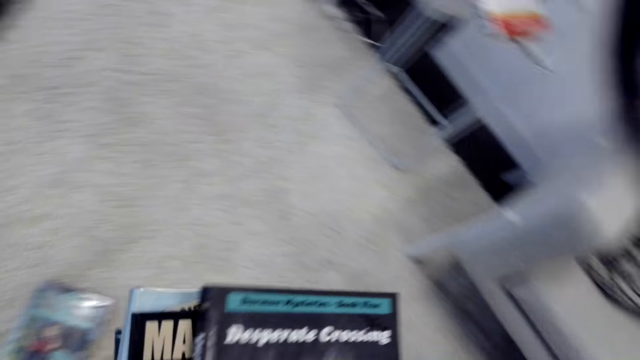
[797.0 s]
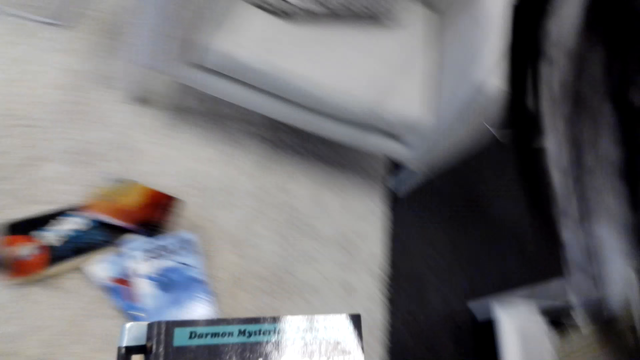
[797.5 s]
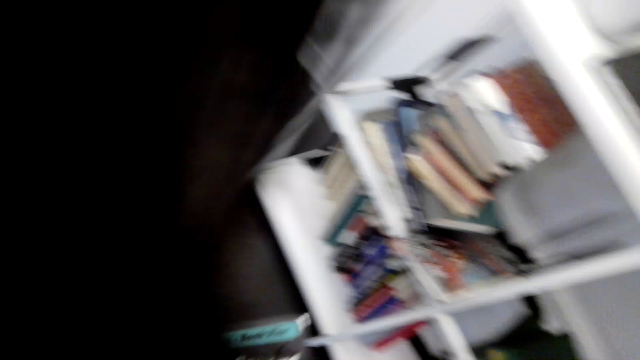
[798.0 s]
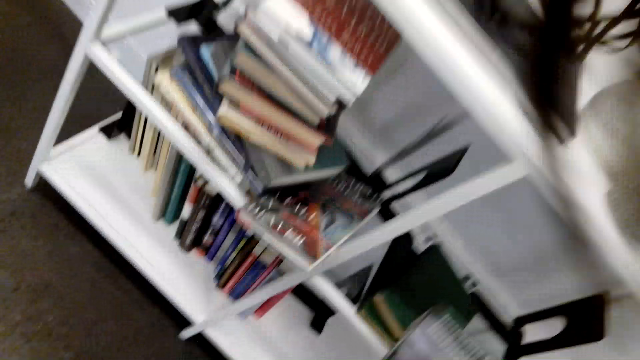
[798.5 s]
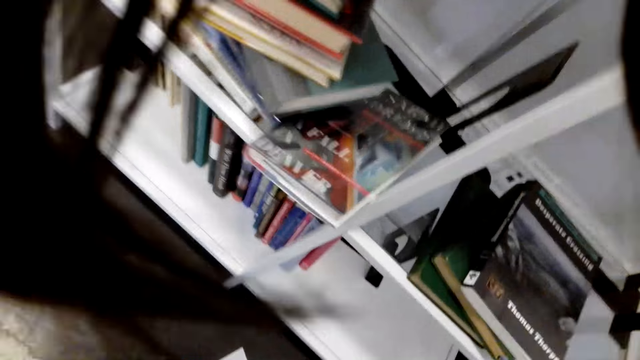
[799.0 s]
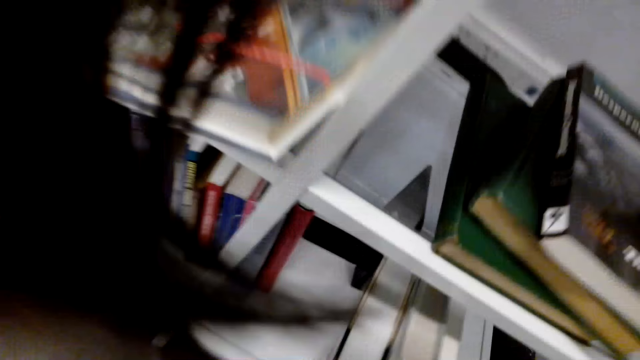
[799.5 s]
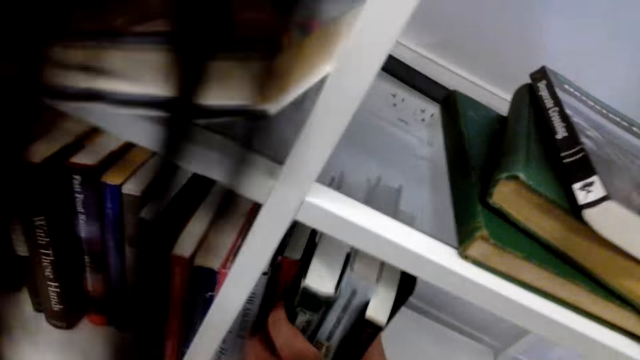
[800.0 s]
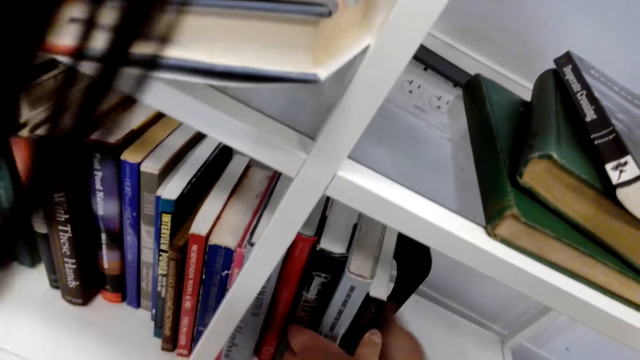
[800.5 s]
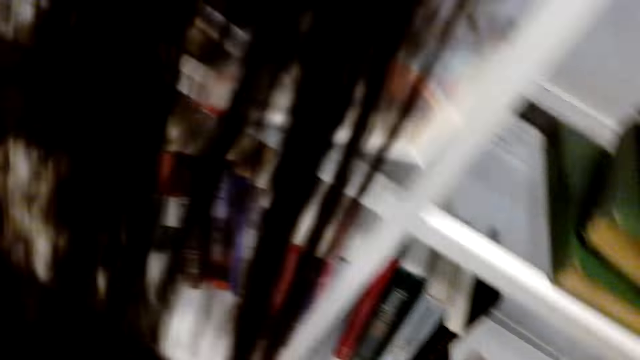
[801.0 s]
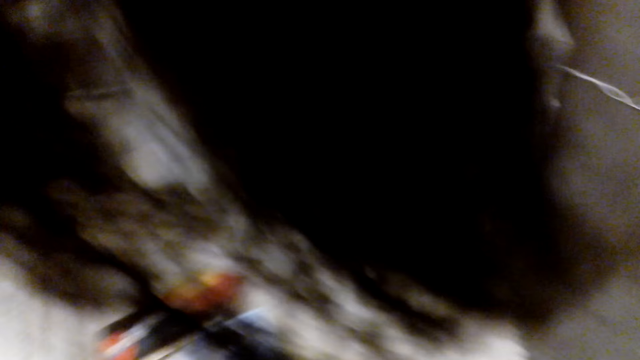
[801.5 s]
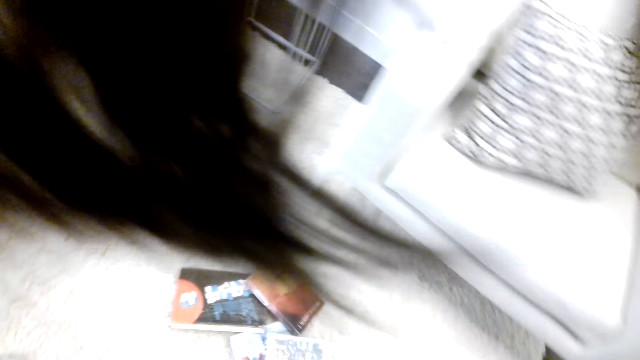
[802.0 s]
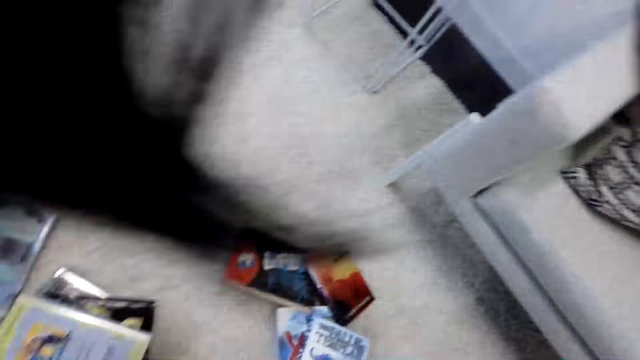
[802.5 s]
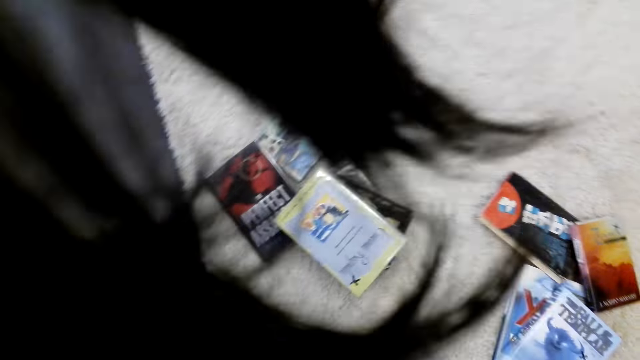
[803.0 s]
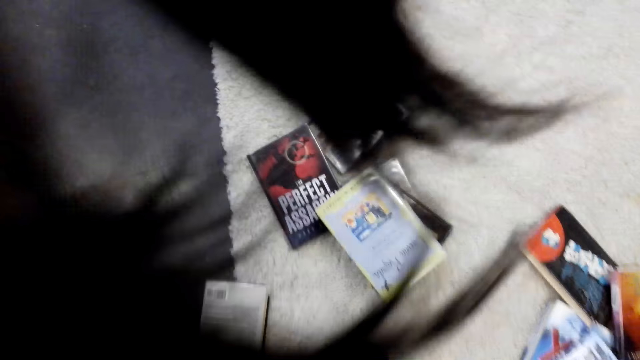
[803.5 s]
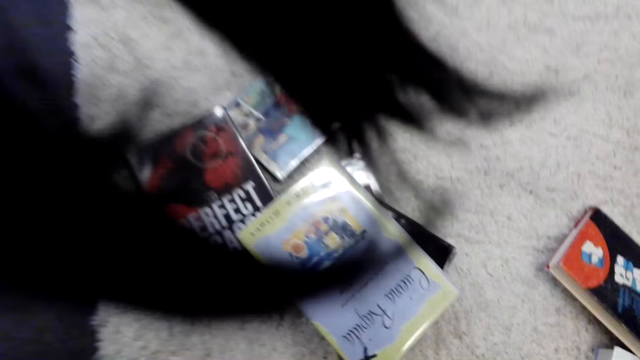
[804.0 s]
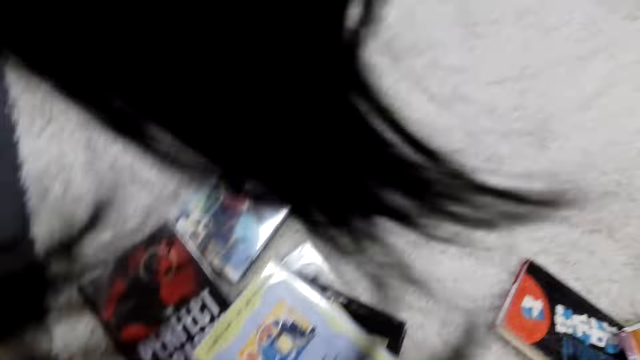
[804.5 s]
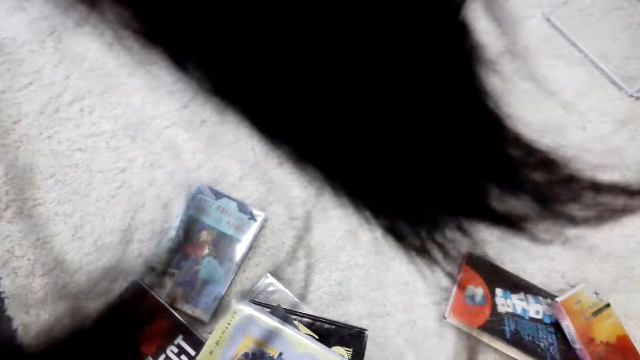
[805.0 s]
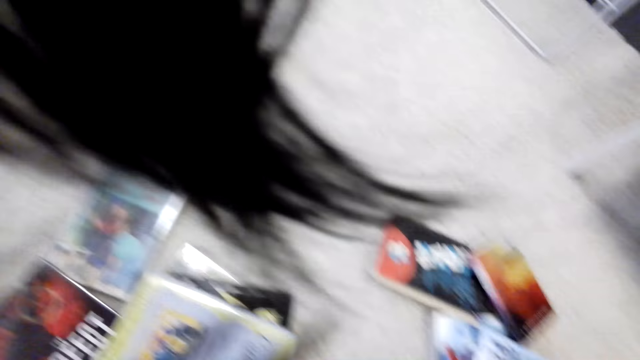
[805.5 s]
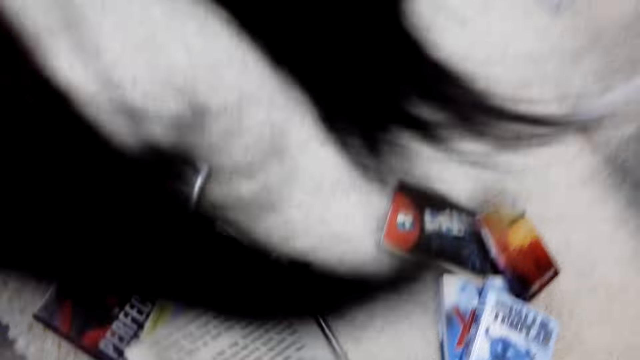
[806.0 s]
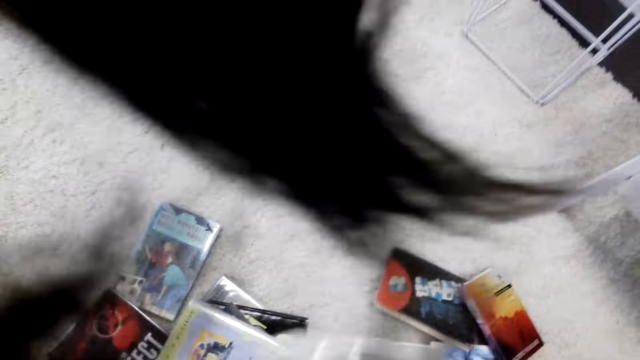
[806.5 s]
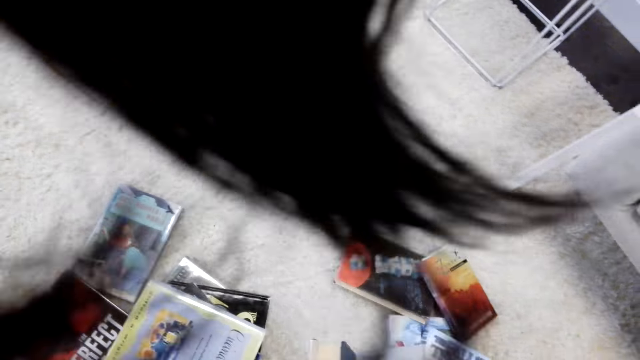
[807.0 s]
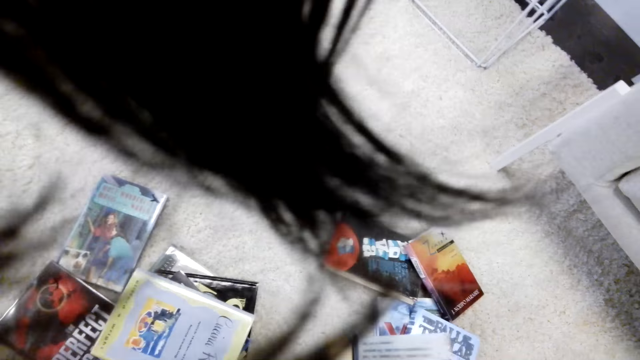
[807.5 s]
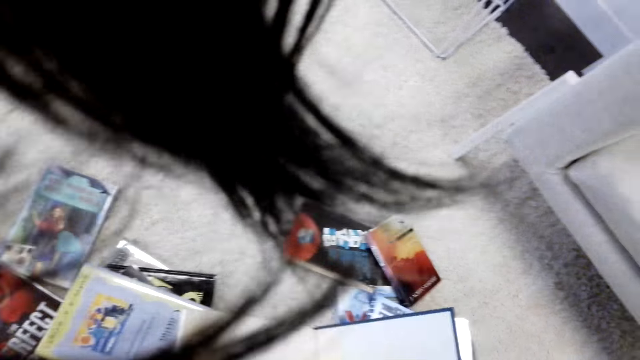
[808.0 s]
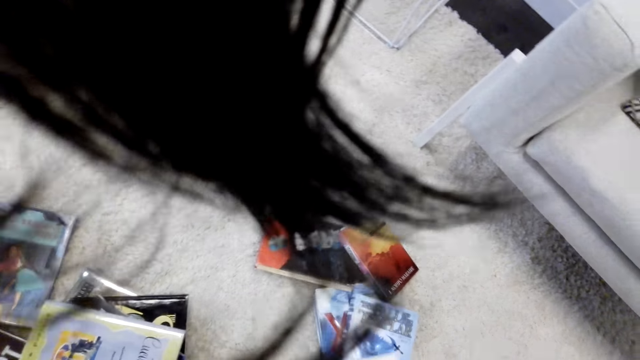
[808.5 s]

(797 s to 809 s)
The camera wearer puts the books in the shelf. They take the books from the floor and lift the books.

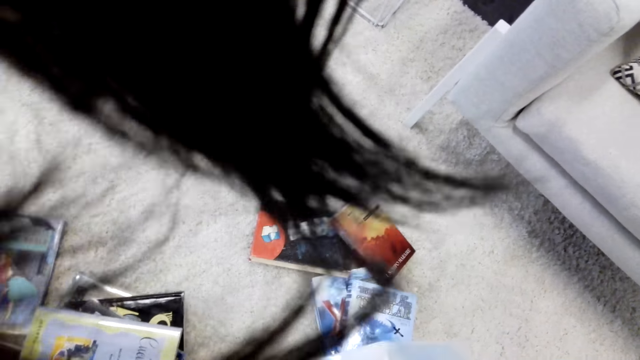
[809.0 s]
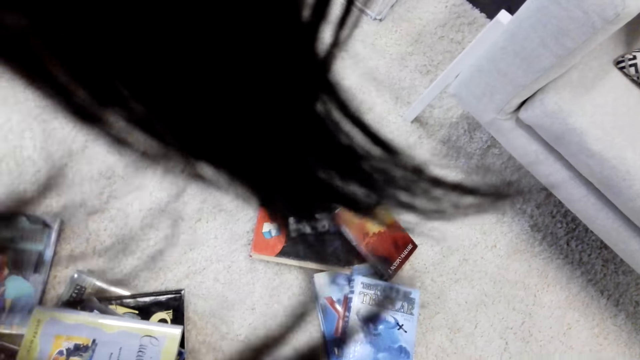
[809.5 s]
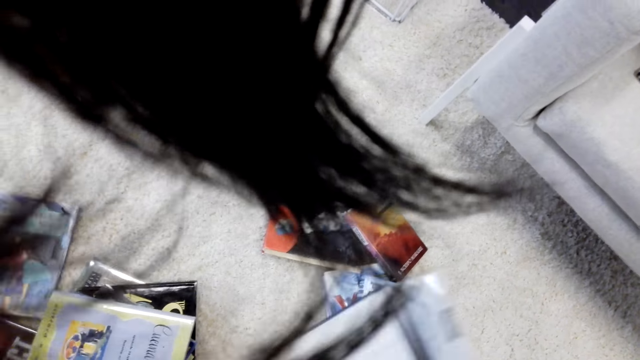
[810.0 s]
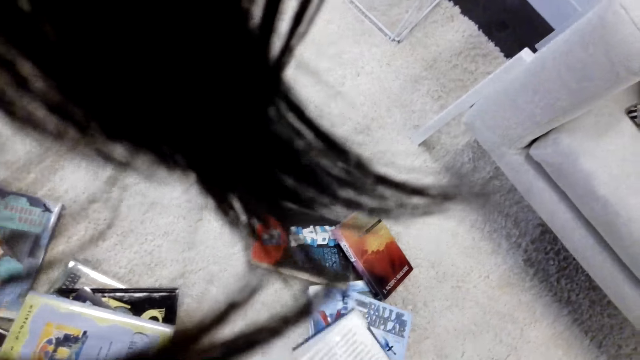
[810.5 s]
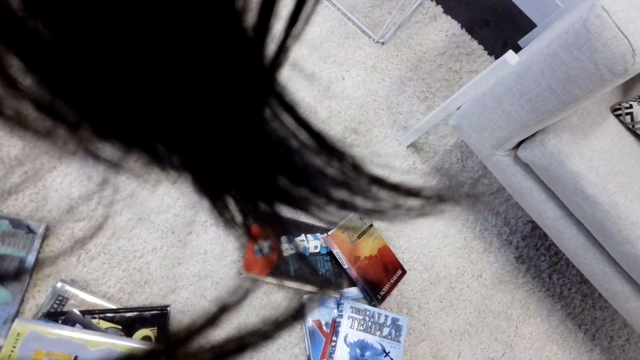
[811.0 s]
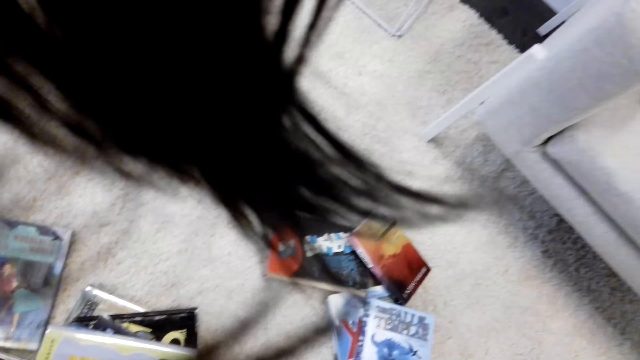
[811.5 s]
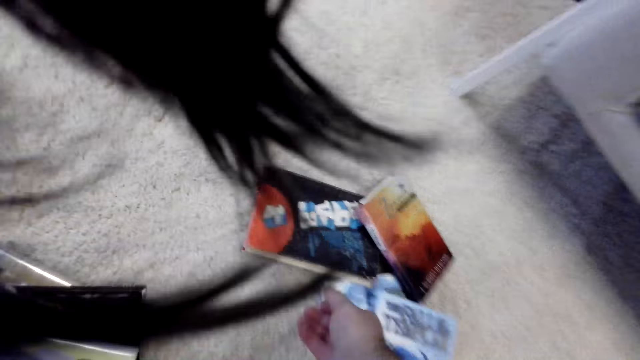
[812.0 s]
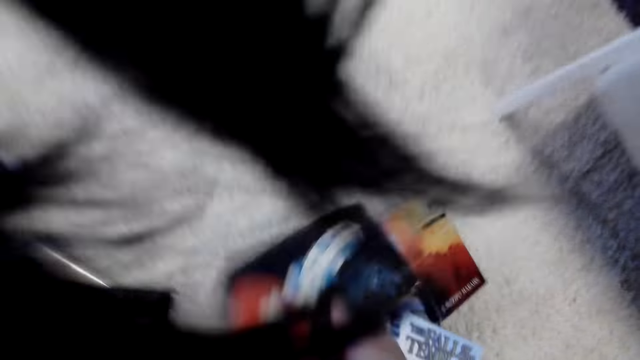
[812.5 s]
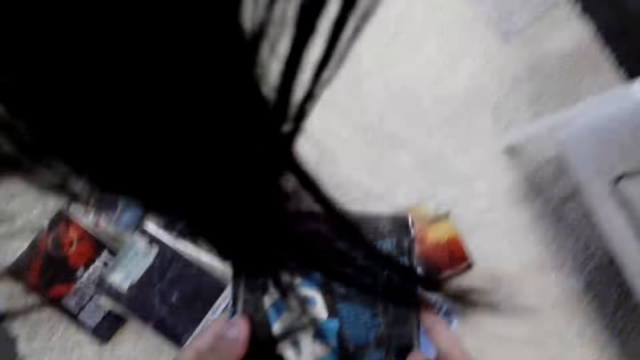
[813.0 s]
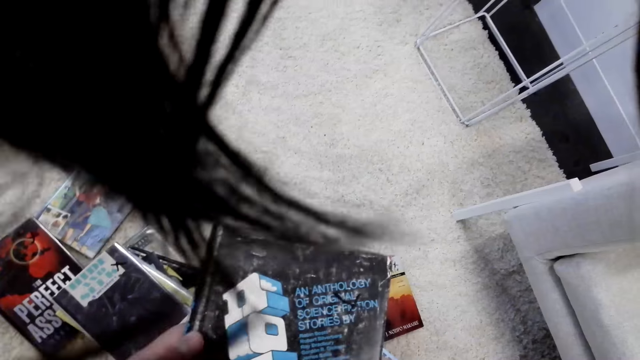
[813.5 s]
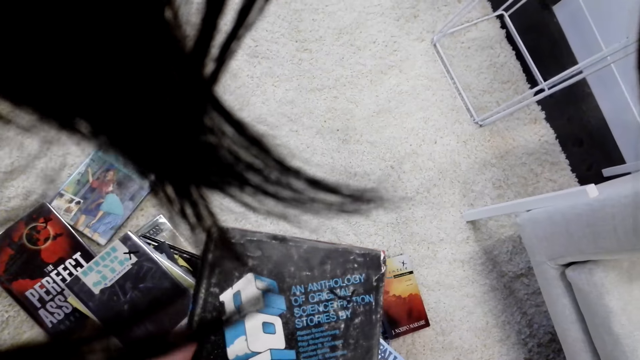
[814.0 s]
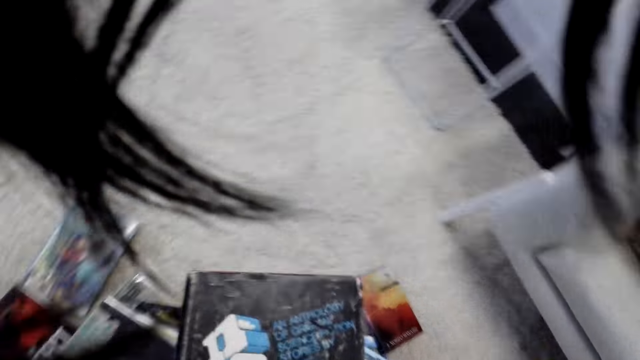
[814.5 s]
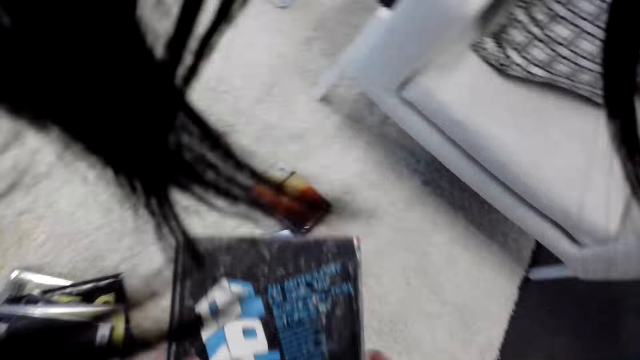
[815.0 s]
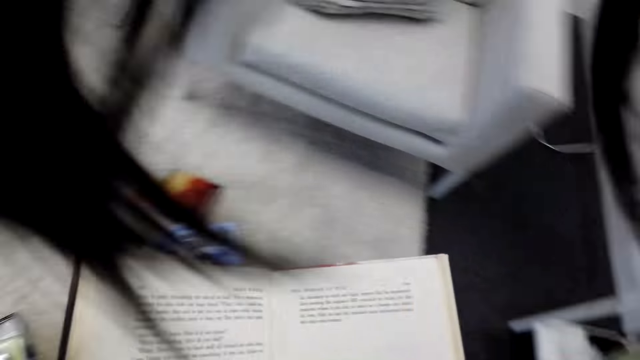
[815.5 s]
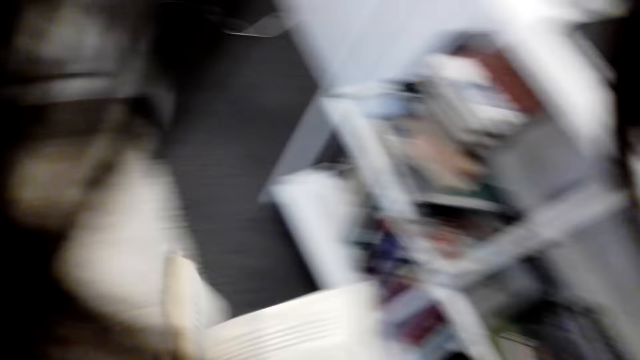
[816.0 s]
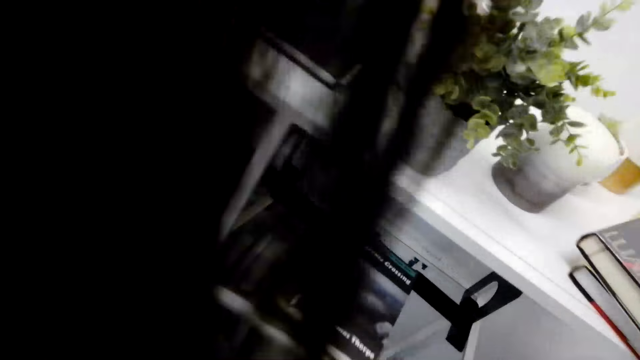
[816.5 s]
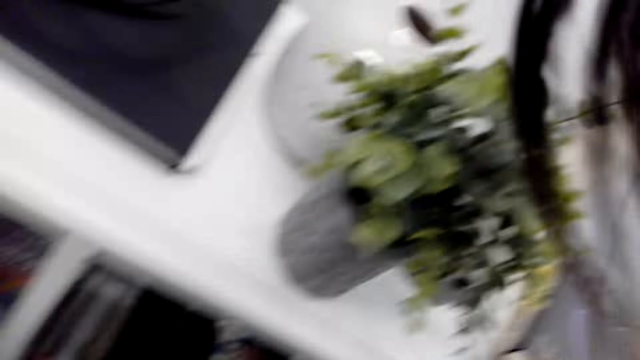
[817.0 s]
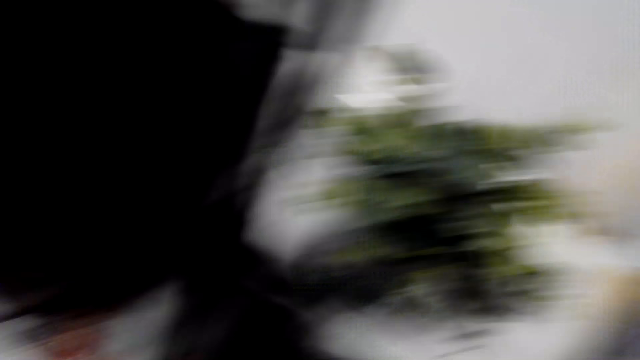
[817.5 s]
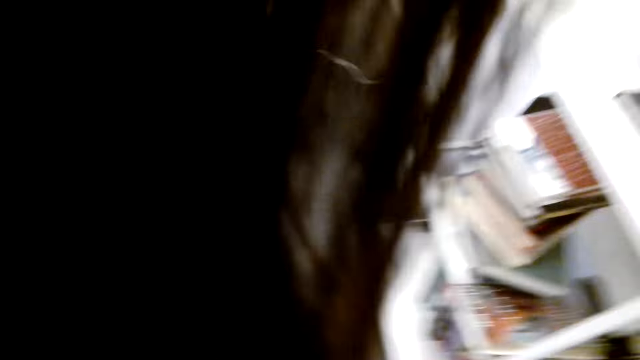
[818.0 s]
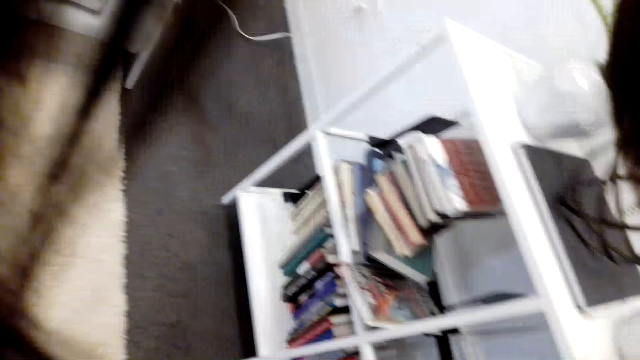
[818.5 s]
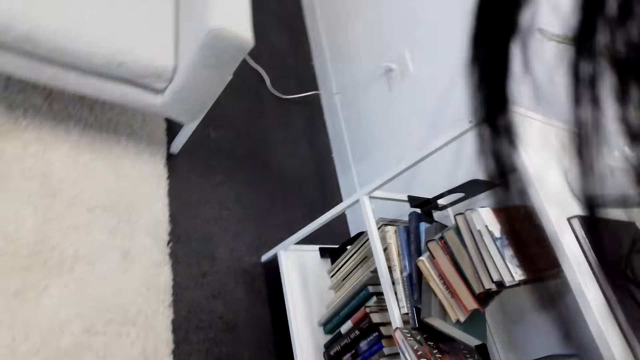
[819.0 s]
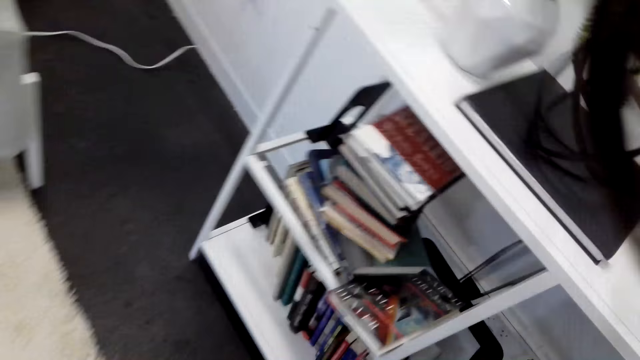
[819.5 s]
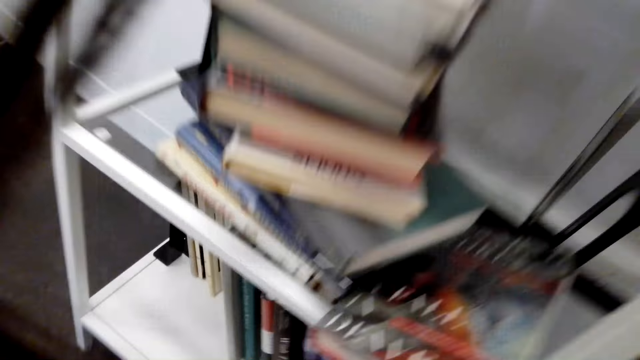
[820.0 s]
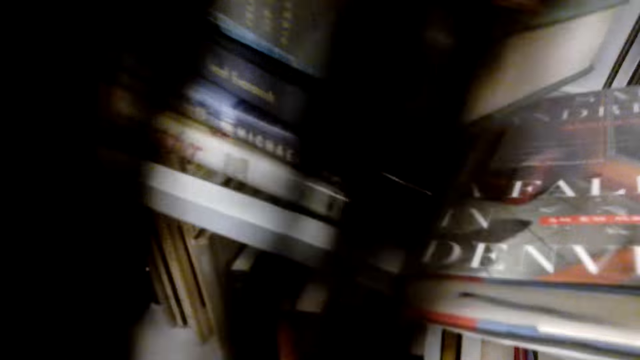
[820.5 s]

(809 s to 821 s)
The camera wearer puts the books in the shelf.
